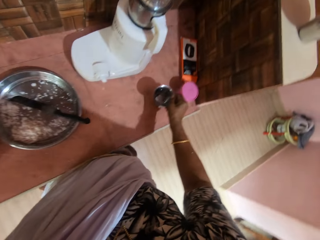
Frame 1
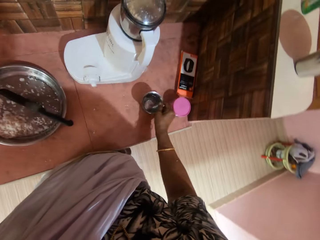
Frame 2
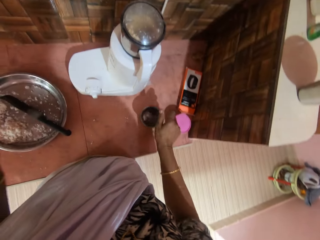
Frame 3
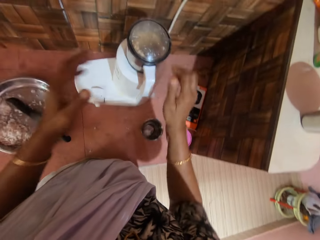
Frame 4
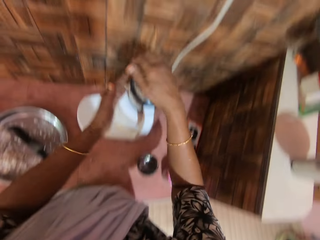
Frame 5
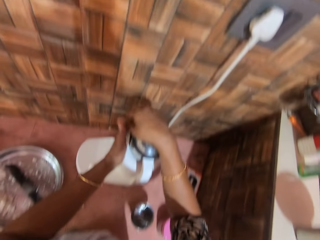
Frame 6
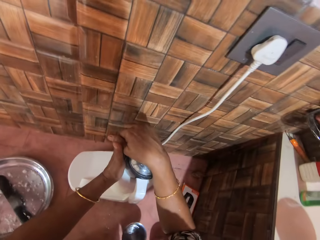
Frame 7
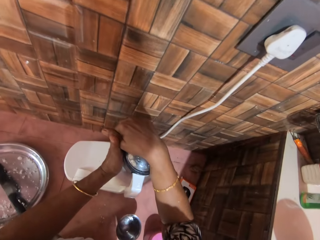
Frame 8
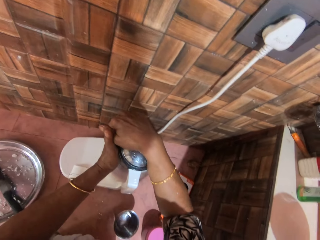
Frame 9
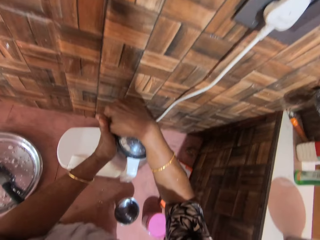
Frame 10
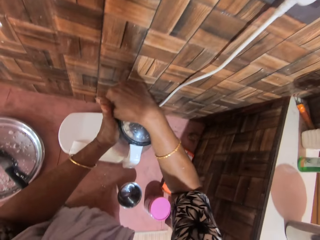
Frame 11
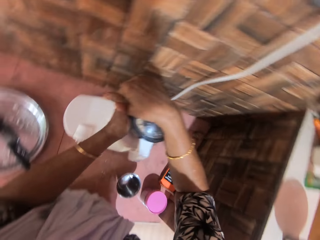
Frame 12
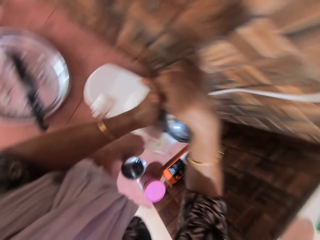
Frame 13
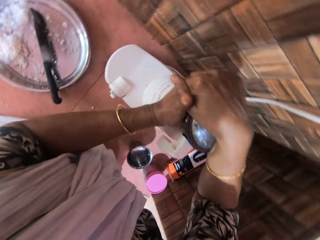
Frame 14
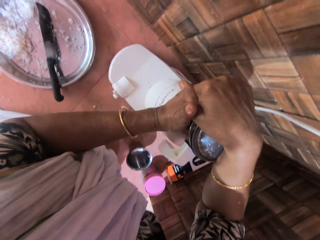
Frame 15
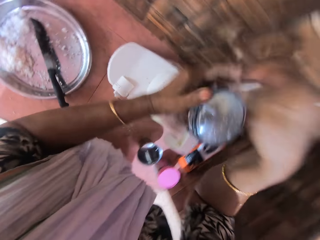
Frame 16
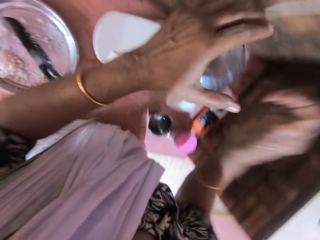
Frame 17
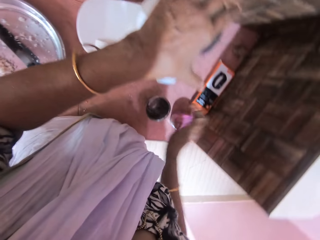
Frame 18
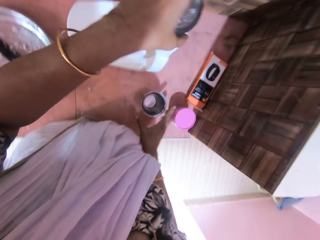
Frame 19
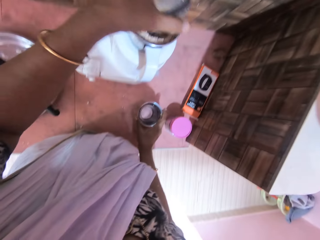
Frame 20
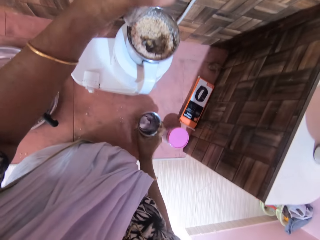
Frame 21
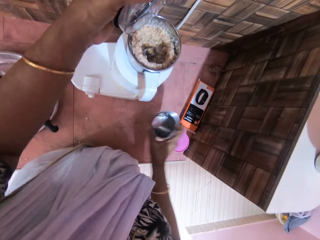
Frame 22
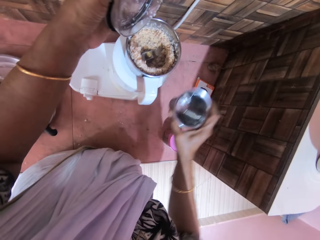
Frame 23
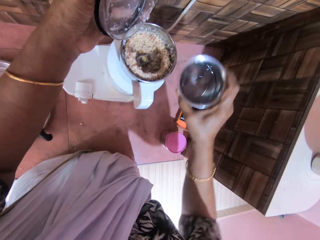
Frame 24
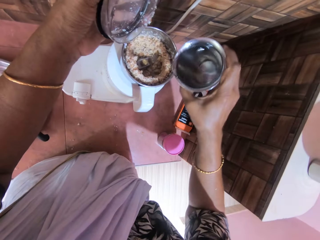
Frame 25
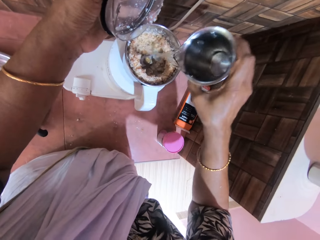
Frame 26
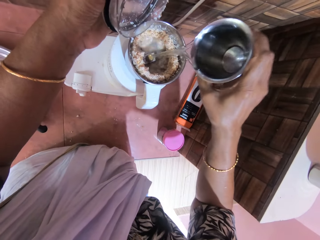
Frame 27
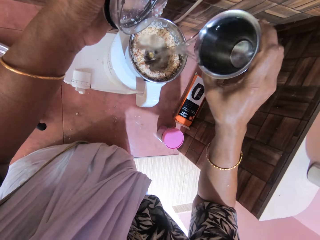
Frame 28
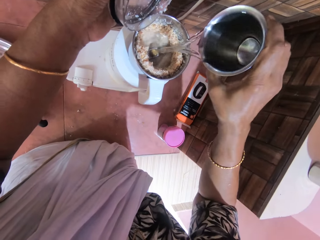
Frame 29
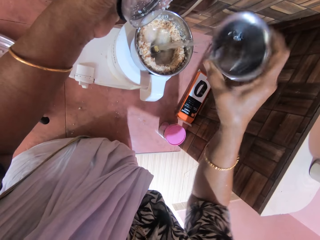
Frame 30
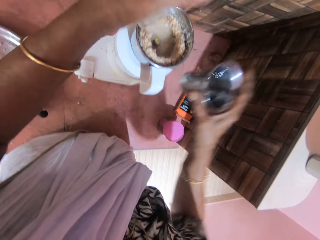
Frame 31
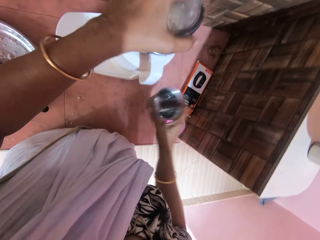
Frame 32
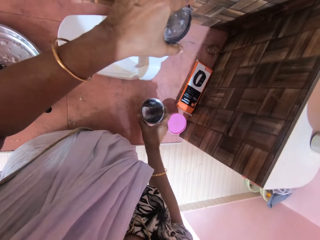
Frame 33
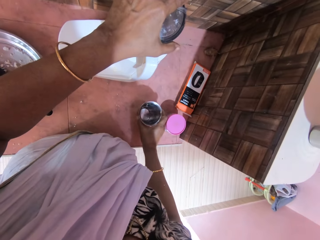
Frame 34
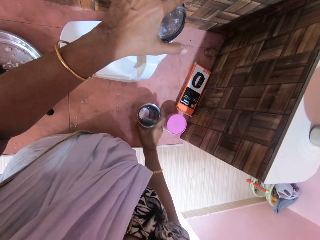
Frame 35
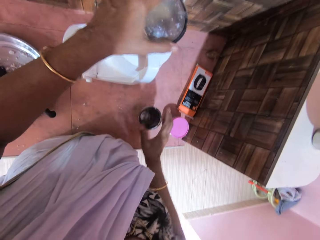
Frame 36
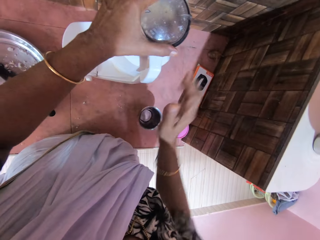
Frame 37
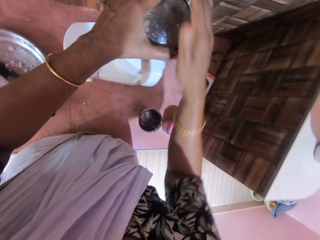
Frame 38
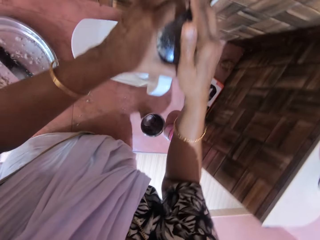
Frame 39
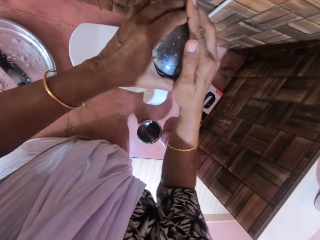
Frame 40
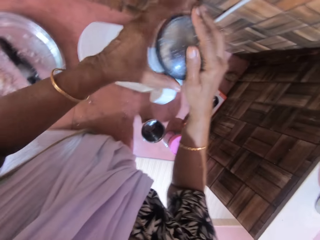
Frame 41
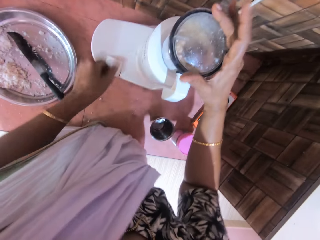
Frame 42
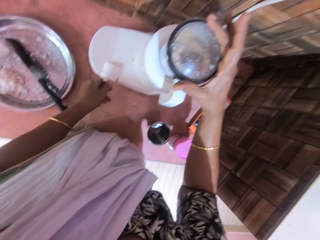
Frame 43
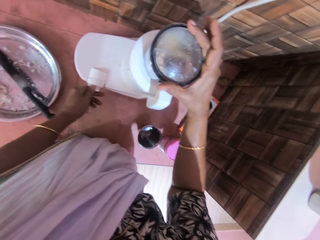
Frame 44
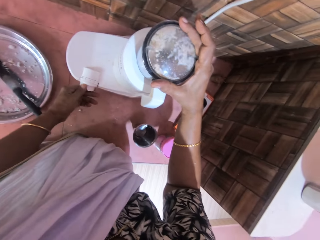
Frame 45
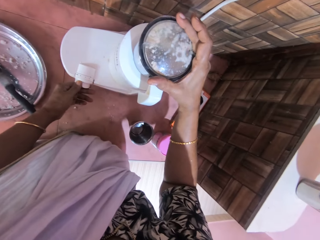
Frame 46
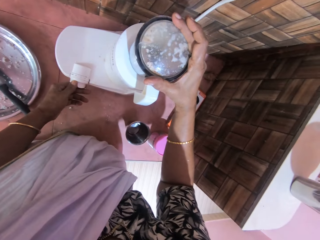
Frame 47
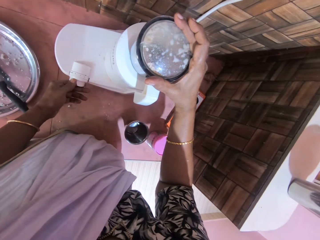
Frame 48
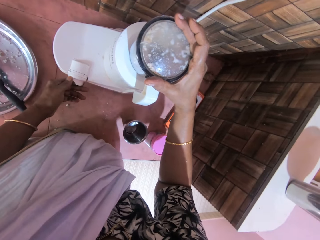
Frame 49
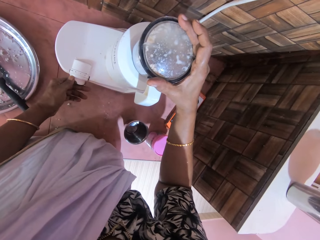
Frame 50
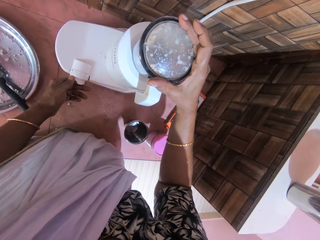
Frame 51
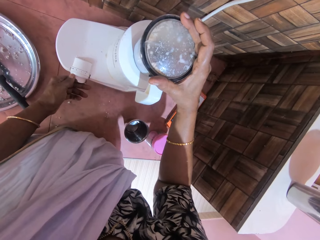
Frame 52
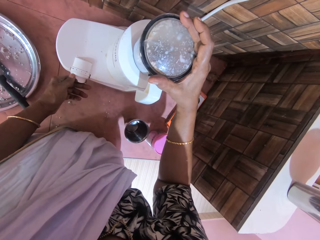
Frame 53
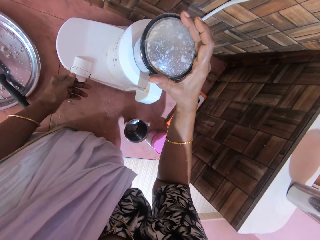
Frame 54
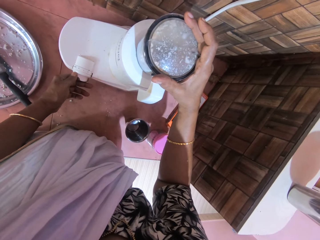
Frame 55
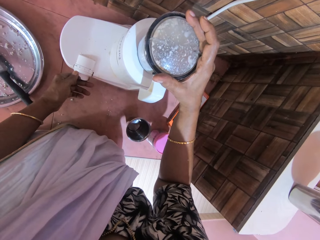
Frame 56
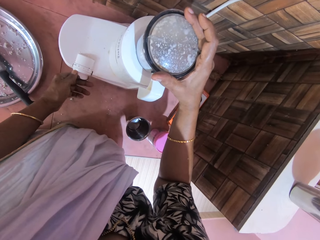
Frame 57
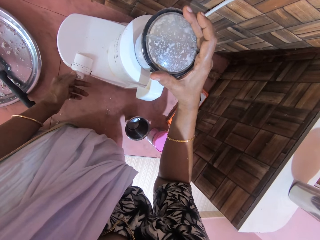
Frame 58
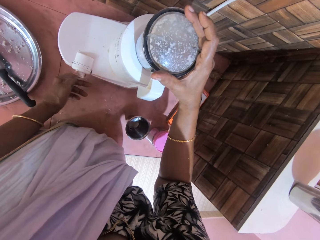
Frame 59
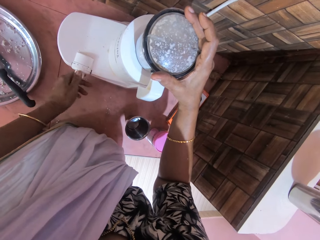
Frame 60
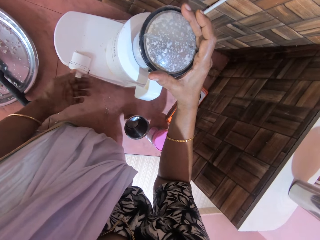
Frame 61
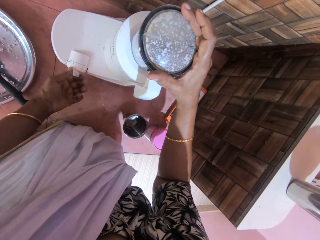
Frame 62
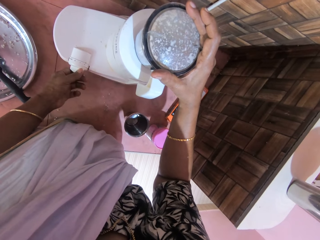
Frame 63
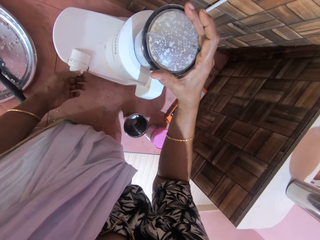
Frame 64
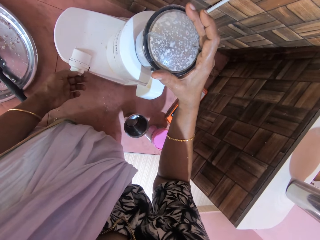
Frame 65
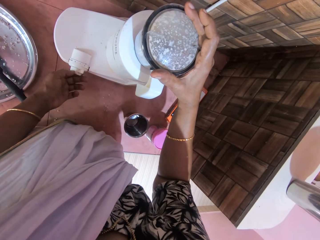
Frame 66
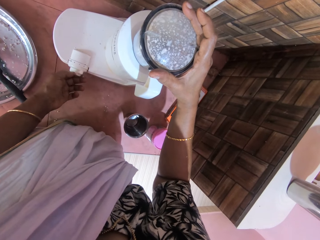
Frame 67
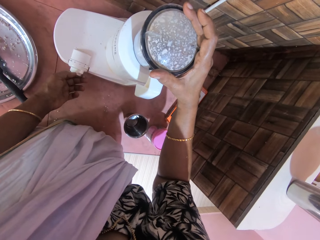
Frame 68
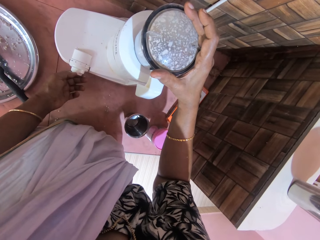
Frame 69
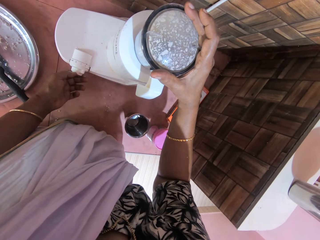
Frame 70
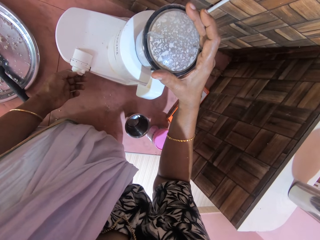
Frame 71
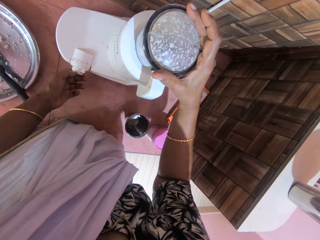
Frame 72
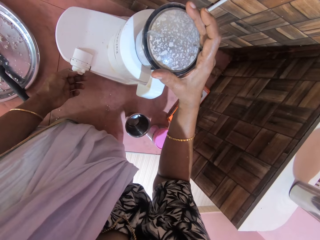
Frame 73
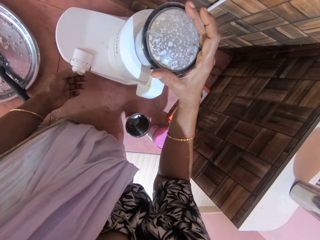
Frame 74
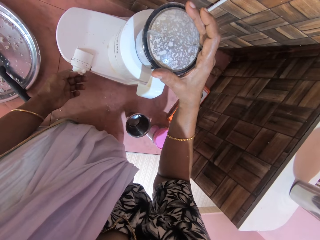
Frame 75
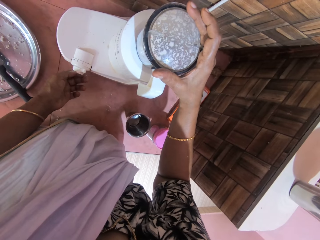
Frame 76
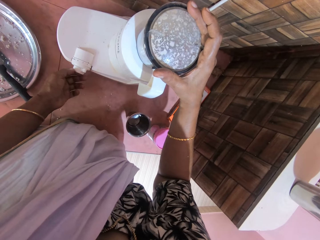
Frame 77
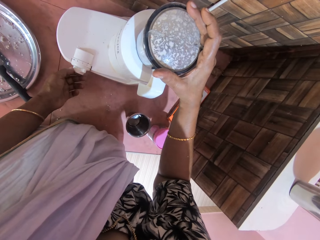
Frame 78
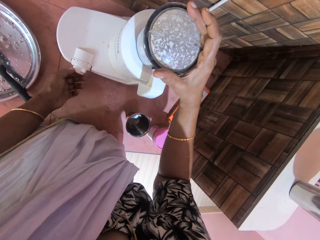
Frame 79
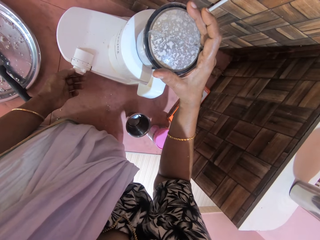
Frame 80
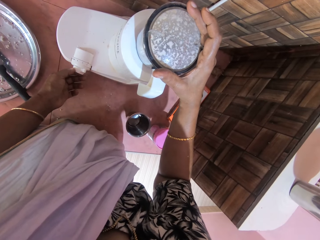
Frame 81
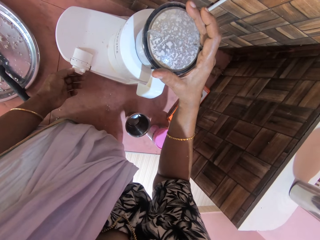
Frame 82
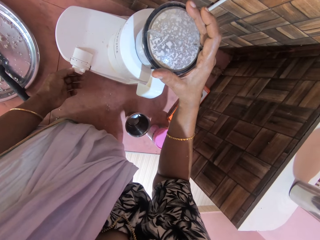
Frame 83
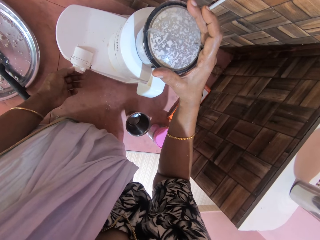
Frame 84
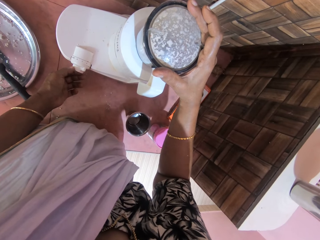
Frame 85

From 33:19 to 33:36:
The camera wearer drops the cup on the table with her right hand. She removes the cover from the blender cup with both hands. She picks the cup from the table with her right hand. She pours water from the cup in her right hand into the blender cup. She drops the cover on the blender cup with her left hand. She drops the cup on the table with her right hand. She operates the blender engine on the table with her left hand. She looks. She adjusts the switch of the blender. She looks.

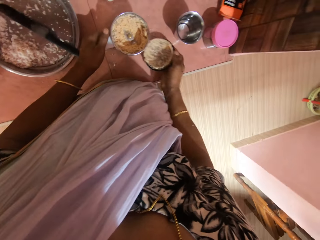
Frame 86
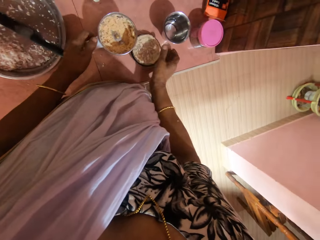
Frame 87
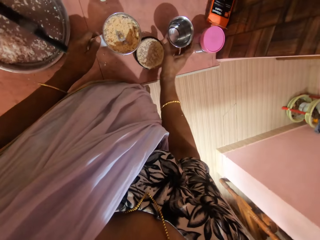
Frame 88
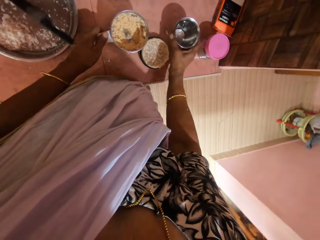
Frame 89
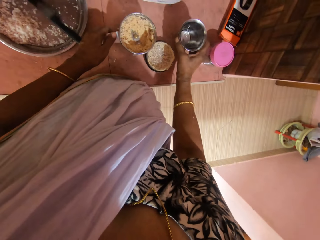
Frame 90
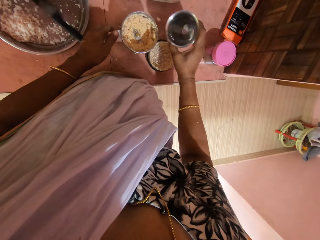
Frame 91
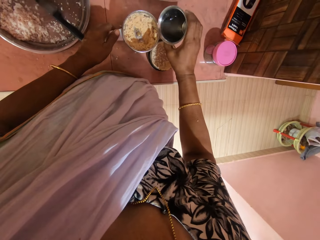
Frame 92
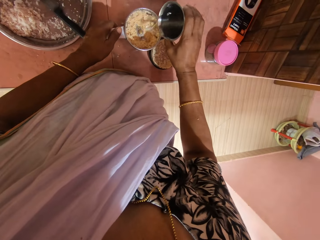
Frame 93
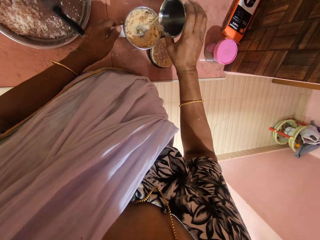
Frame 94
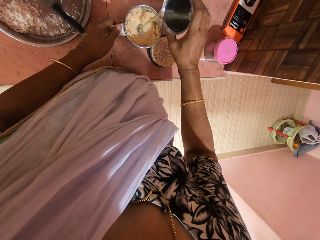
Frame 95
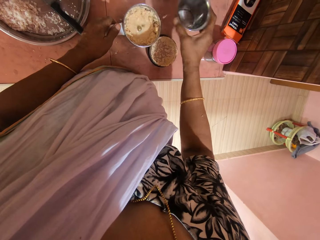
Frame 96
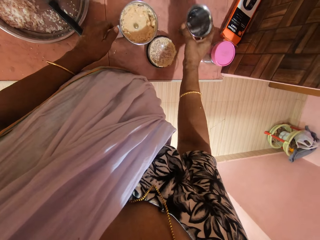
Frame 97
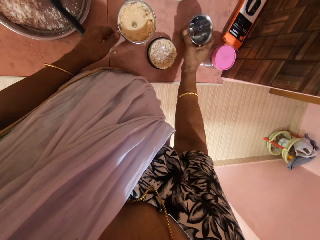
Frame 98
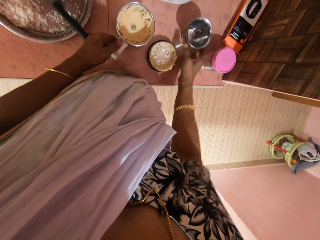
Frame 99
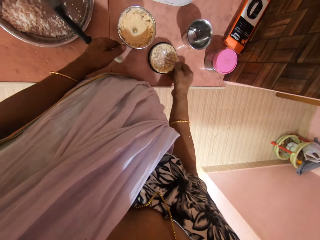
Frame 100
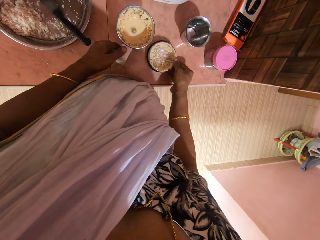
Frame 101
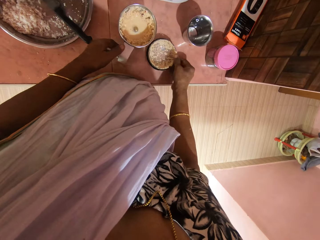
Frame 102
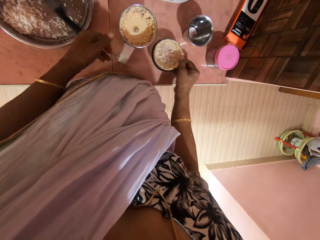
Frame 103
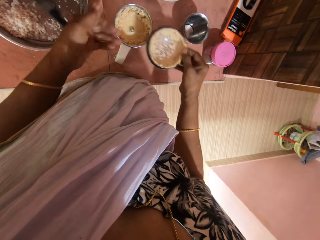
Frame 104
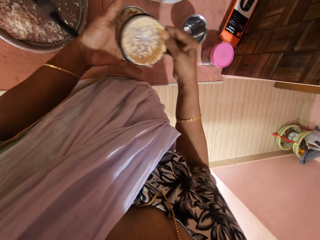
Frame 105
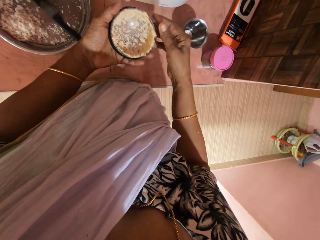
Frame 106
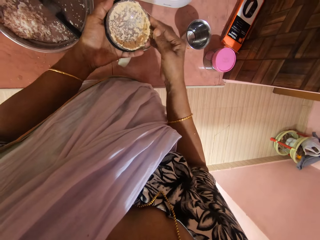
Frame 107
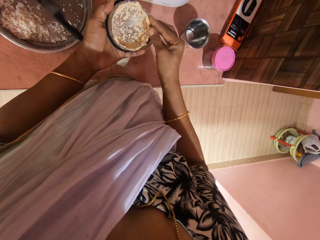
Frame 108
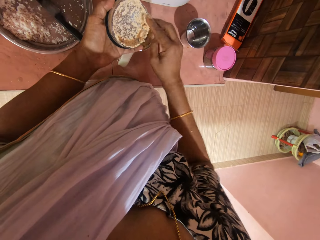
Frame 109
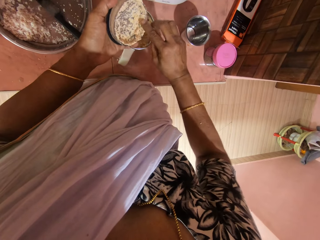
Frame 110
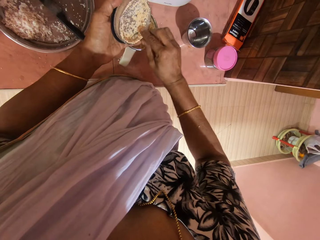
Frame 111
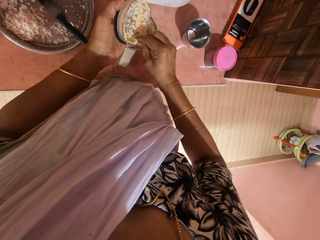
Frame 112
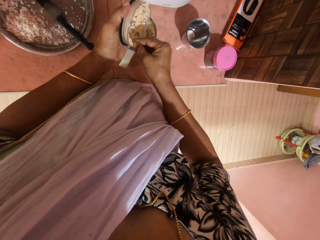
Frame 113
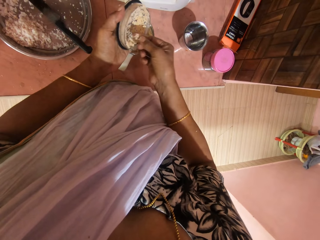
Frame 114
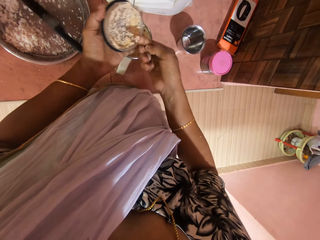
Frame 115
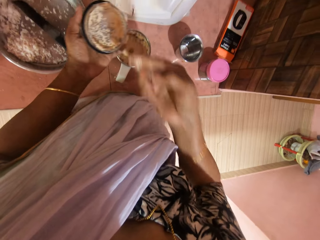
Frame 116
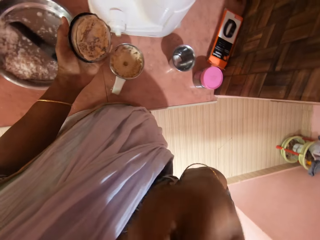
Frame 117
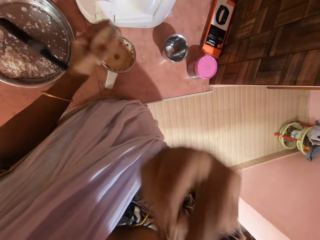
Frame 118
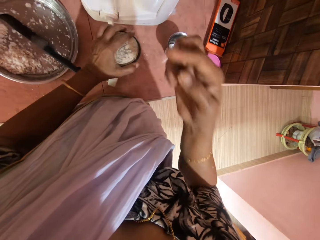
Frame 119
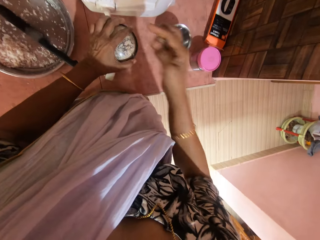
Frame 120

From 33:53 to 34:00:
The camera wearer drops the cover on the table with her right hand. She picks the cup from the table with her right hand. She pours water from the cup in her right hand into the blender cup on the table. She drops the cup on the table with her right hand. She picks the cover from the table with her right hand. She passes the cover from her right hand to her left hand. She eats some food from the cover in her left hand with her right hand.
